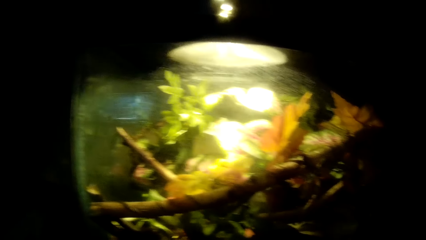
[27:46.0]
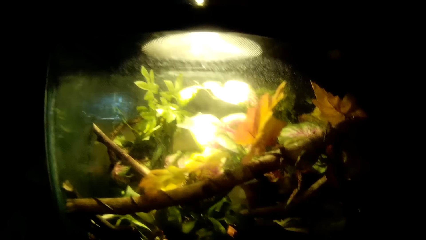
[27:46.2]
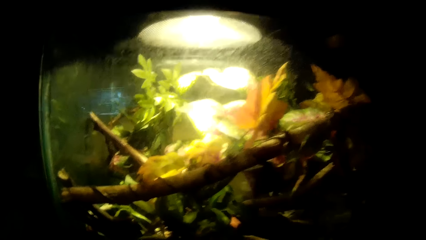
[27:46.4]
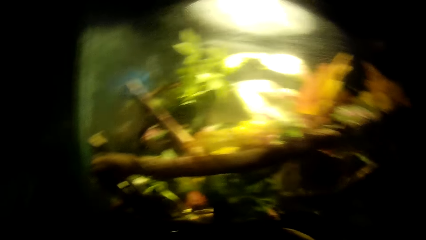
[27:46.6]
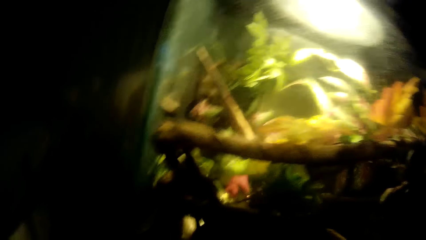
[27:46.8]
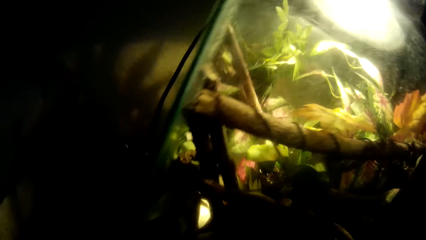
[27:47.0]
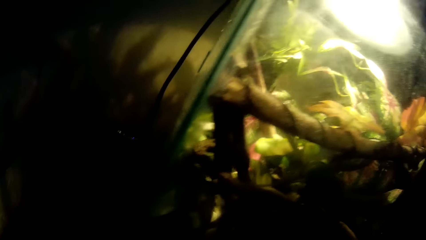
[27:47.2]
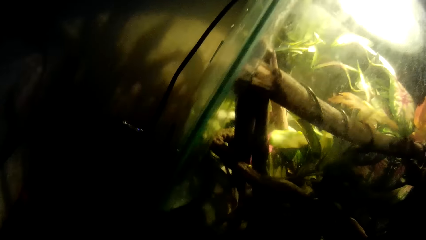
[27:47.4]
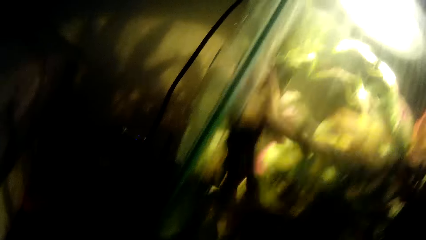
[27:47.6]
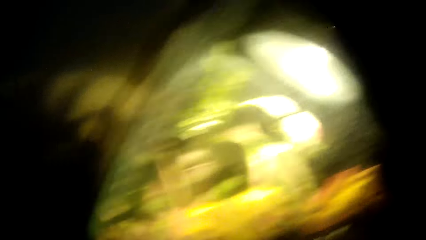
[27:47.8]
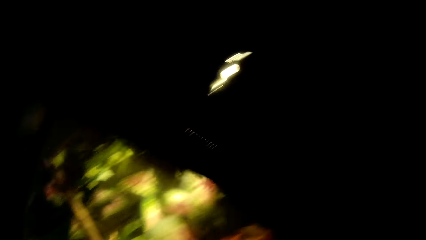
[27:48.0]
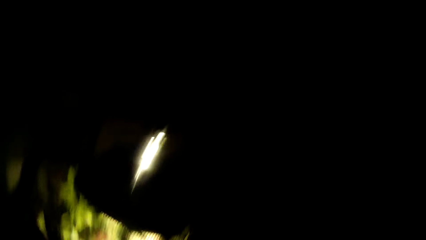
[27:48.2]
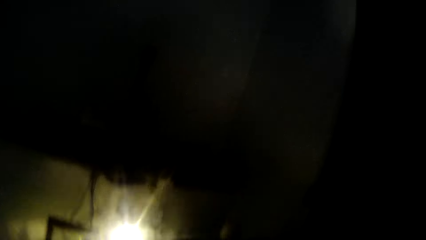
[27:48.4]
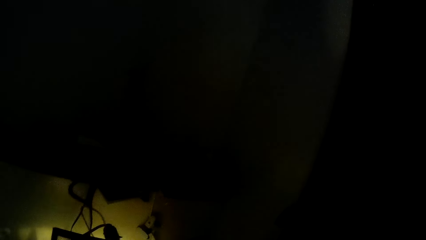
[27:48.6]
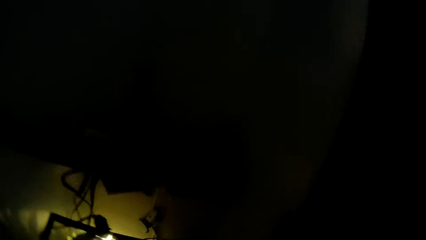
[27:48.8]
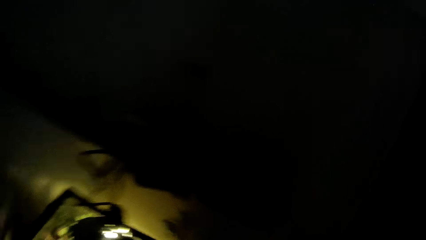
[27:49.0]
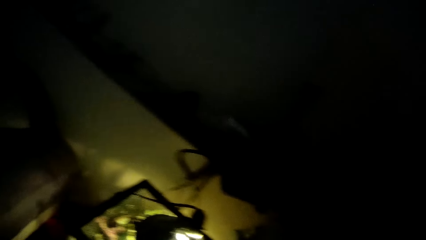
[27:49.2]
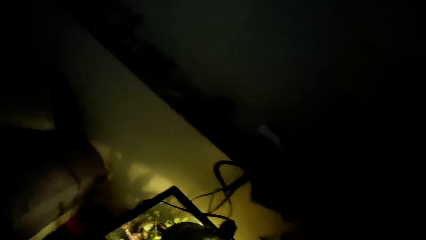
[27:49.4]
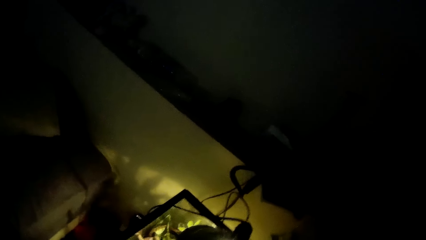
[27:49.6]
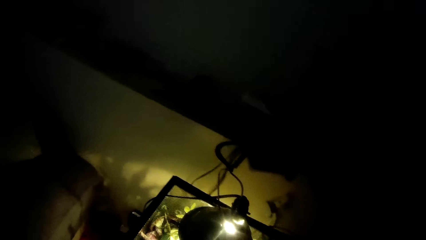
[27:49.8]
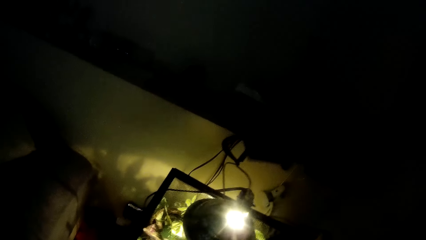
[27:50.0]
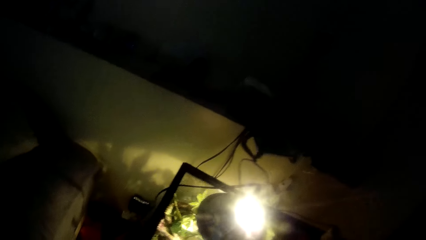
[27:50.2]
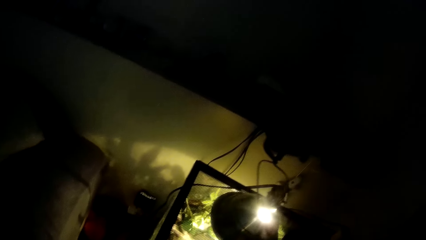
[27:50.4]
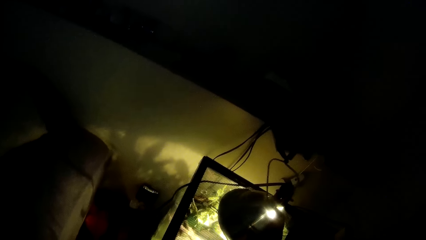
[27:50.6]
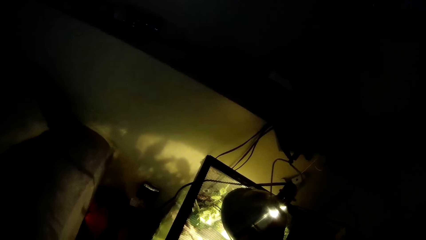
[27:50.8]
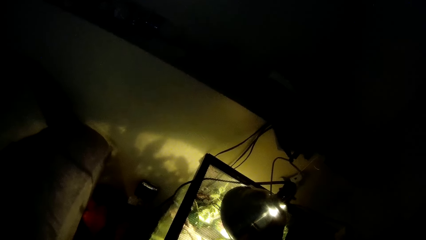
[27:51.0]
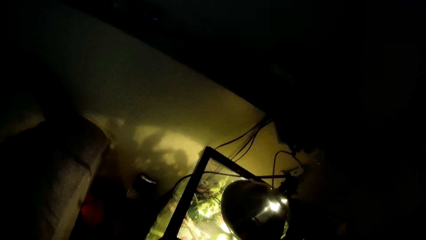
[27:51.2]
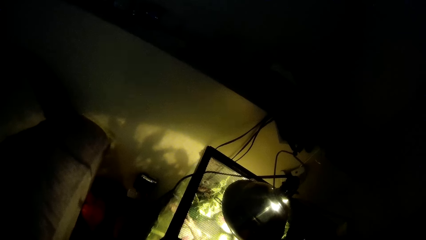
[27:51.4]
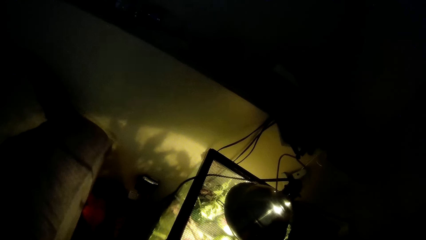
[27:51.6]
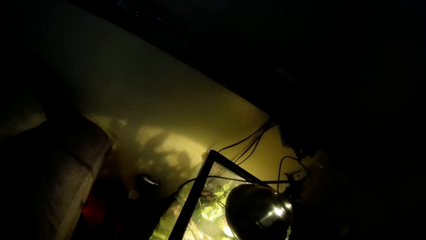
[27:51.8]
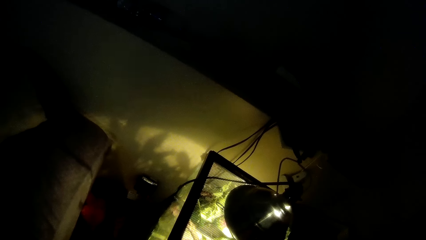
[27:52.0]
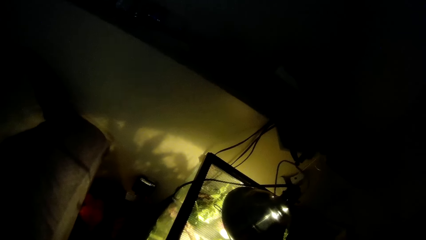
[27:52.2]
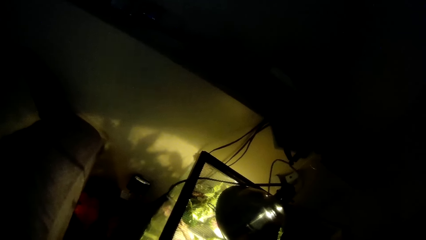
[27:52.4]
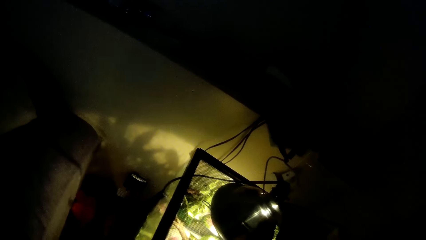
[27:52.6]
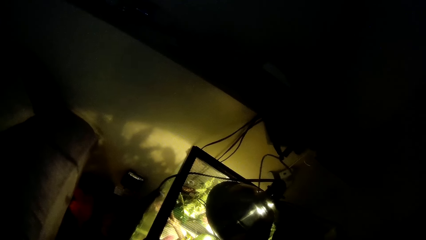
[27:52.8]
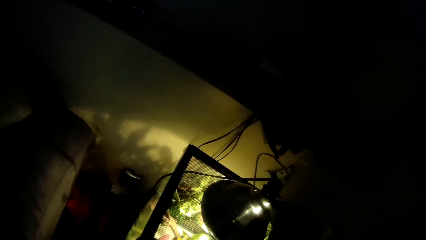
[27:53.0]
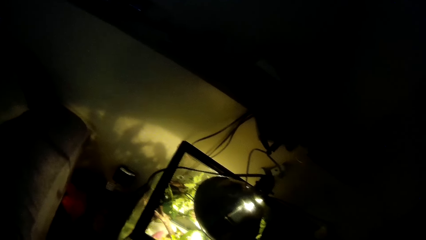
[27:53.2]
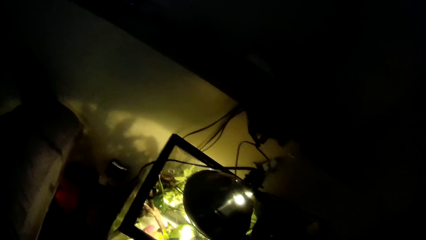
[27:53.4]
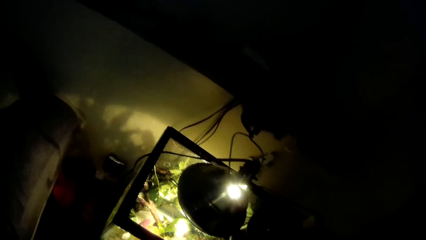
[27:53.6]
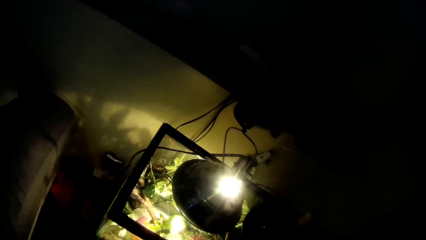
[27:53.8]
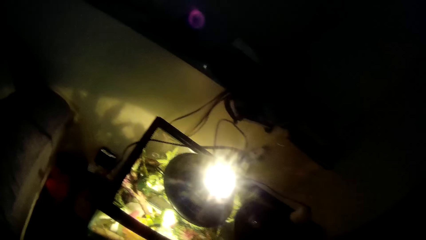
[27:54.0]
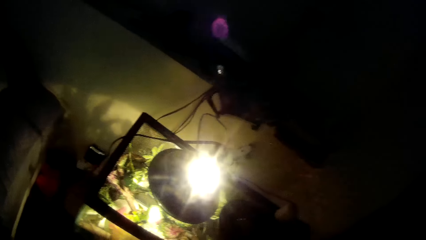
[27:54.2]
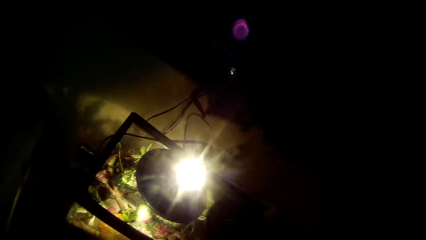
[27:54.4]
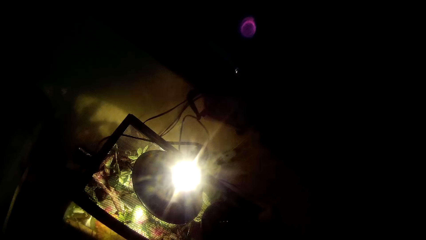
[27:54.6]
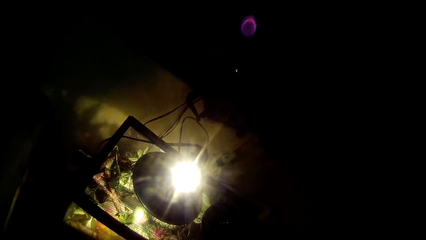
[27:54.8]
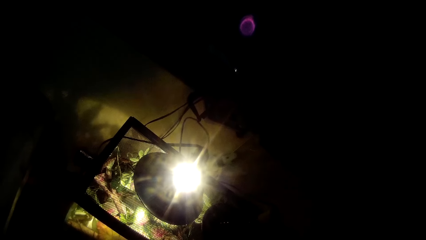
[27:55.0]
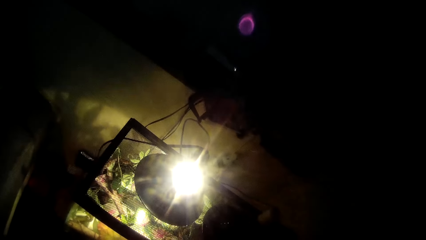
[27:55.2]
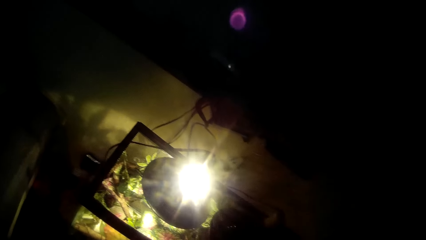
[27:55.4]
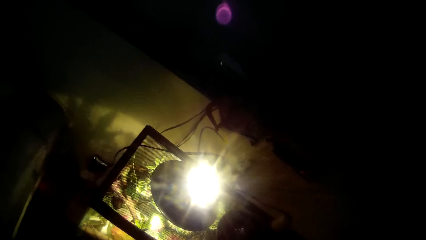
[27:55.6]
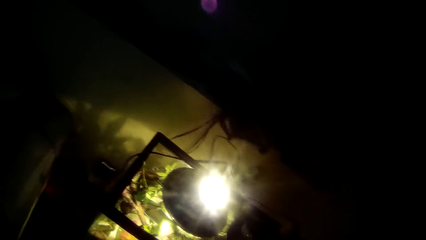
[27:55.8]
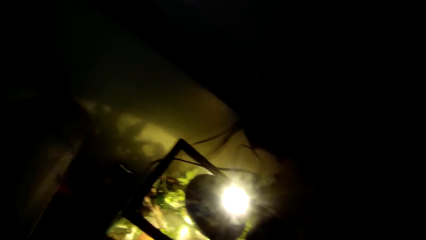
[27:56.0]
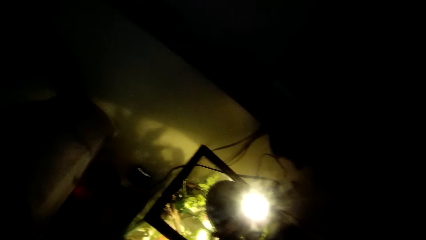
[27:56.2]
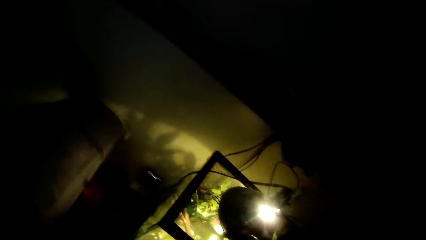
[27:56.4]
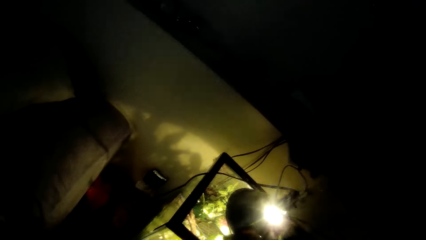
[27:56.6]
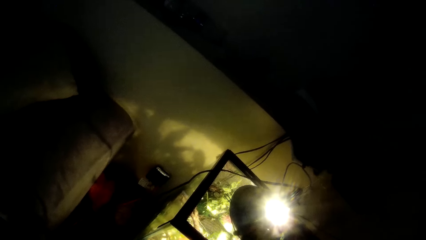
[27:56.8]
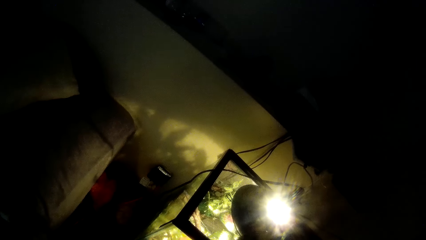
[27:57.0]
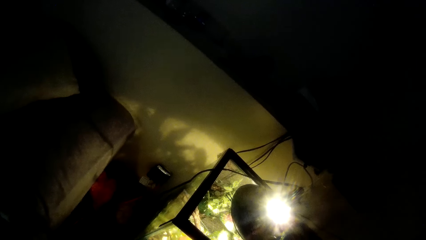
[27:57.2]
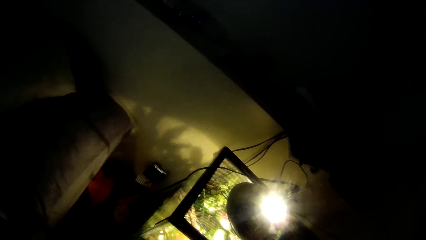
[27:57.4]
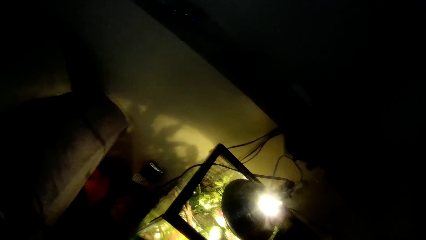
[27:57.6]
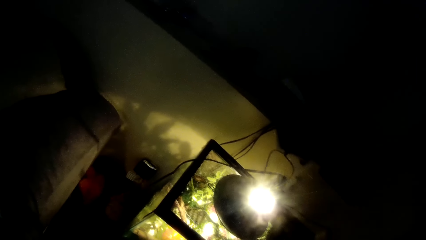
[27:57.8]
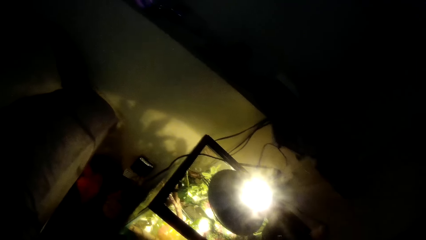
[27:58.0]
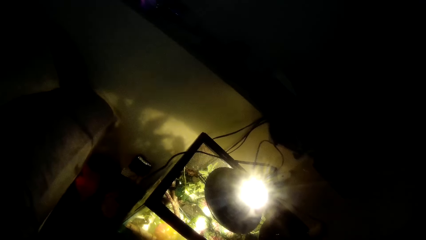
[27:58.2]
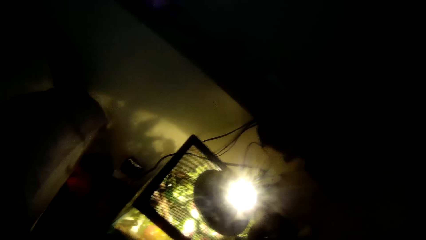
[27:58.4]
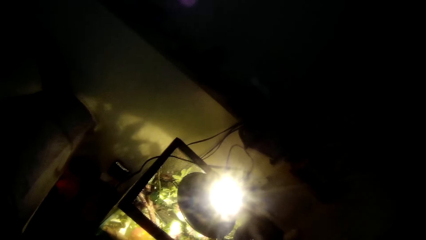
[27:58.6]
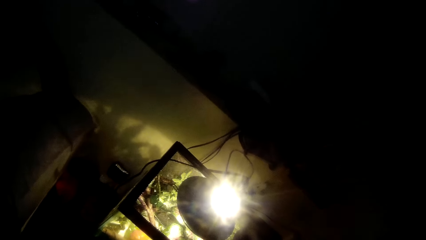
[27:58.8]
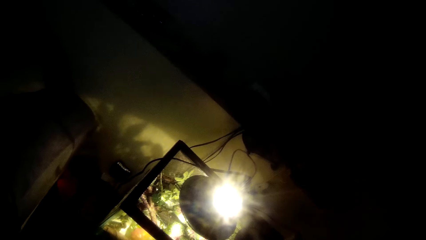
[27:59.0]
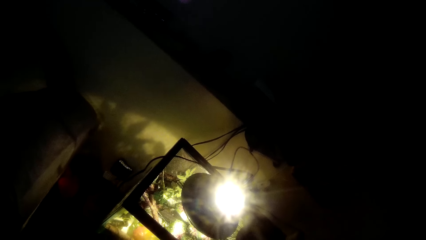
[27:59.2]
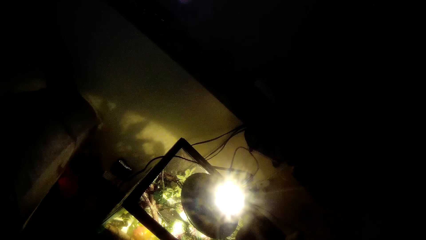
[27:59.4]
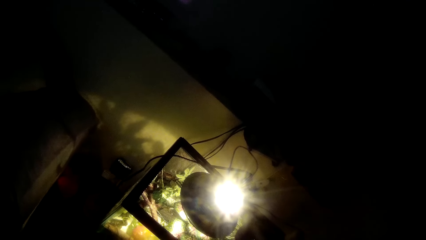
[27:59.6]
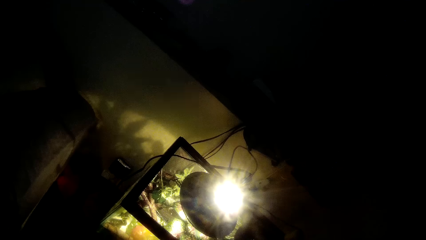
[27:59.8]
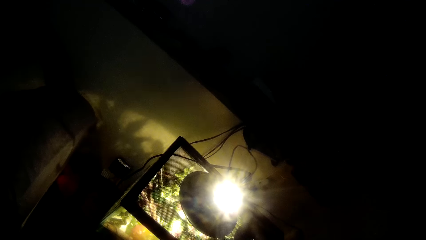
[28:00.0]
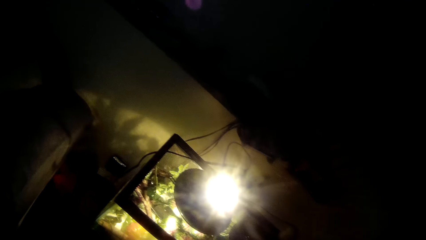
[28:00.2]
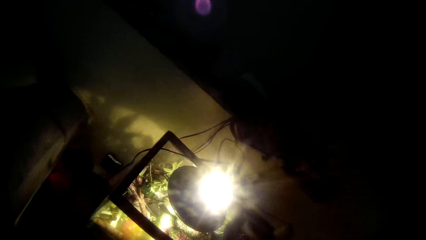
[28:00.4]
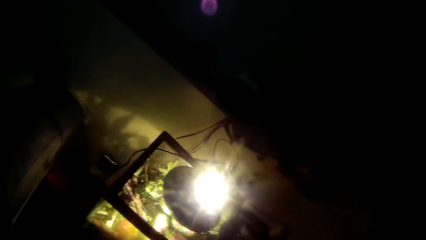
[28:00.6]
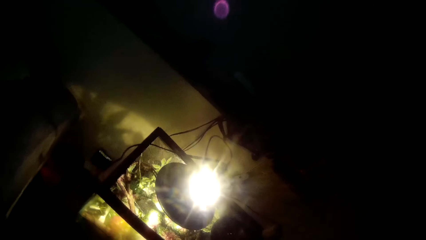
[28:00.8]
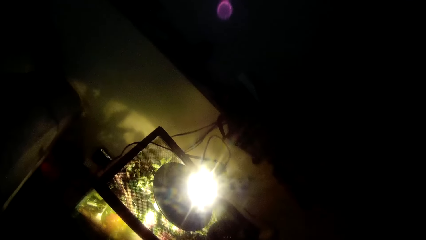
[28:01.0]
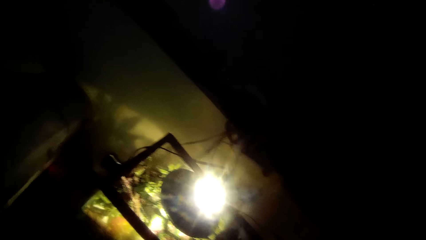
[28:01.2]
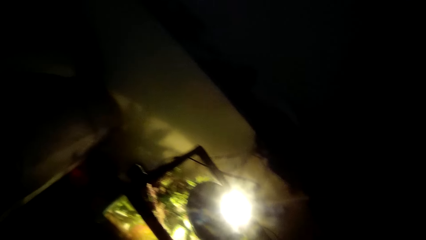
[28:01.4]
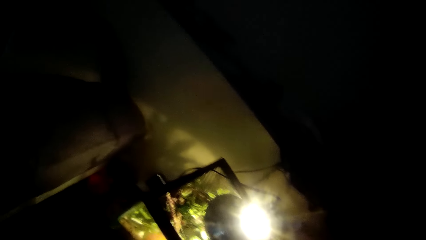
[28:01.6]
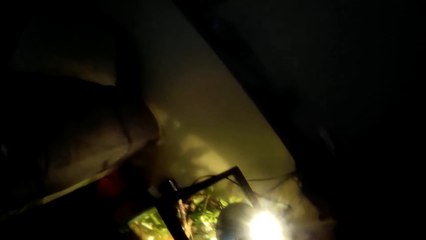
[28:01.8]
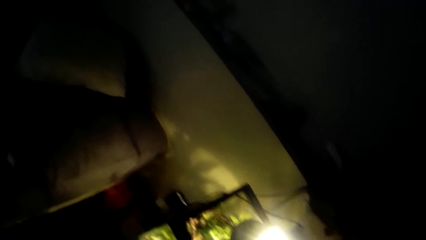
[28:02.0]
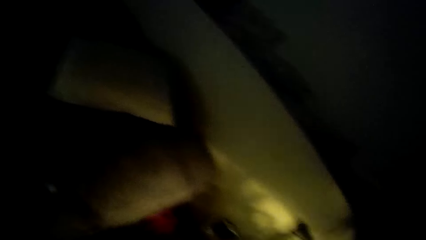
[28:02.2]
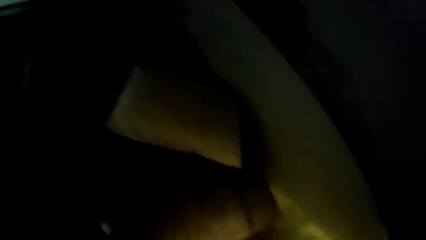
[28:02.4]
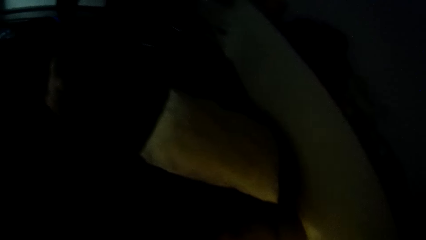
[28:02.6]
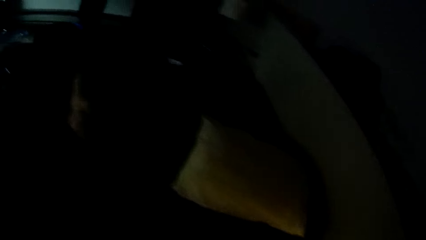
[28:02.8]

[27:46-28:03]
The camera wearer stands up in front of the terrarium. He puts his right hand on the top of the terrarium. He touches a lamp. He removes his right hand from the top of the terrarium.
